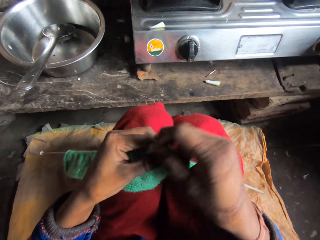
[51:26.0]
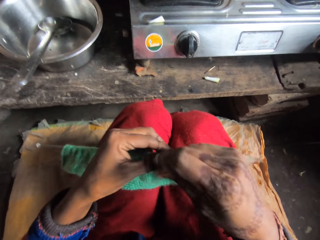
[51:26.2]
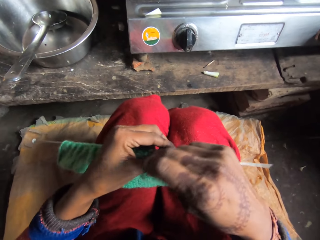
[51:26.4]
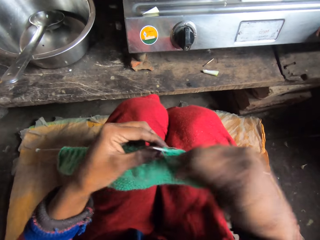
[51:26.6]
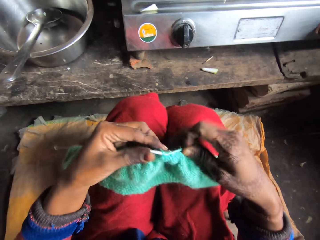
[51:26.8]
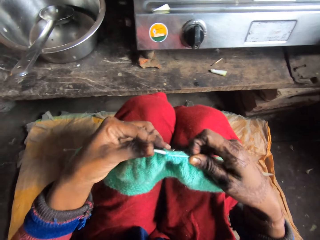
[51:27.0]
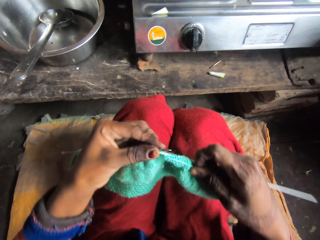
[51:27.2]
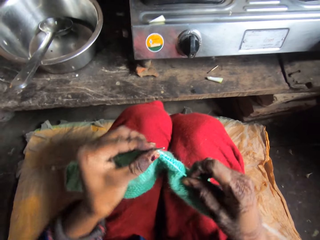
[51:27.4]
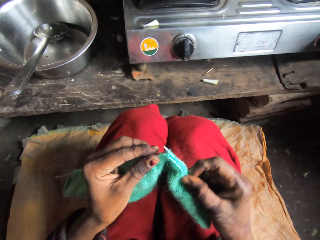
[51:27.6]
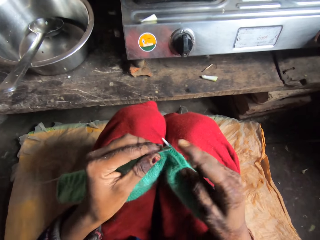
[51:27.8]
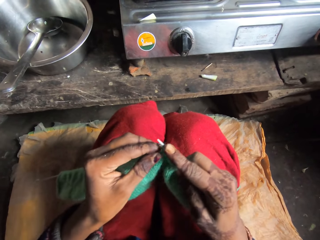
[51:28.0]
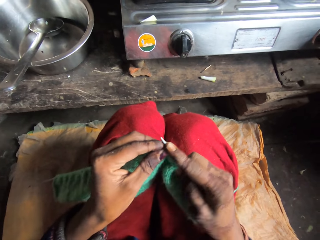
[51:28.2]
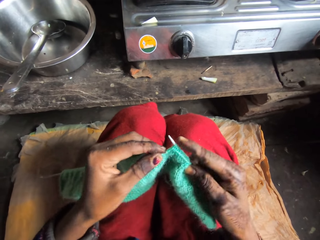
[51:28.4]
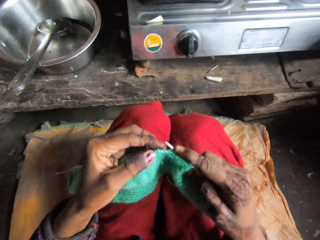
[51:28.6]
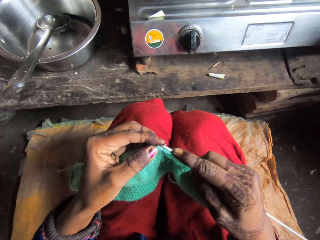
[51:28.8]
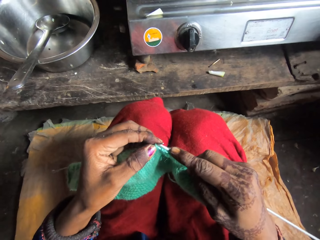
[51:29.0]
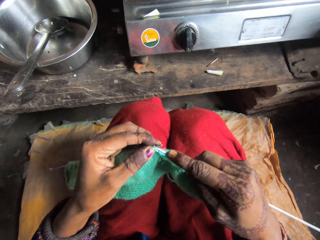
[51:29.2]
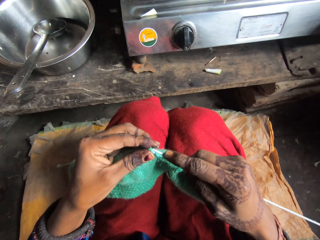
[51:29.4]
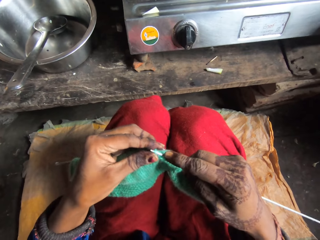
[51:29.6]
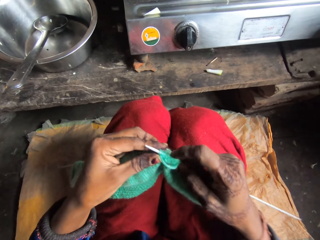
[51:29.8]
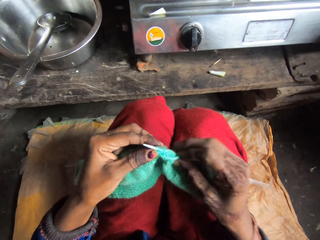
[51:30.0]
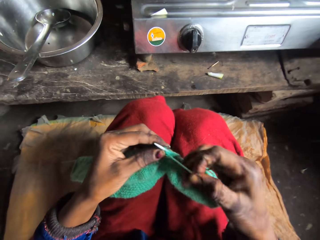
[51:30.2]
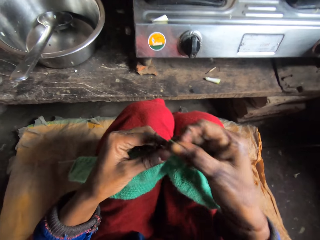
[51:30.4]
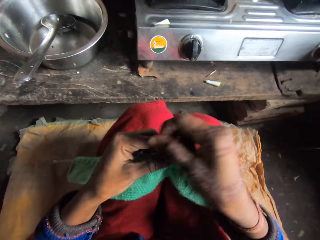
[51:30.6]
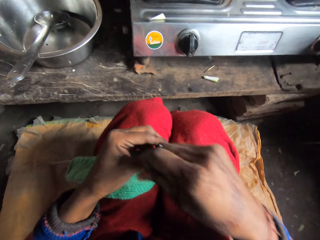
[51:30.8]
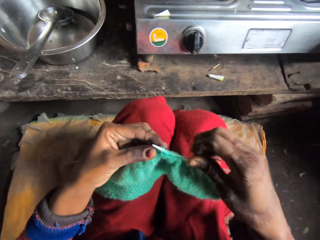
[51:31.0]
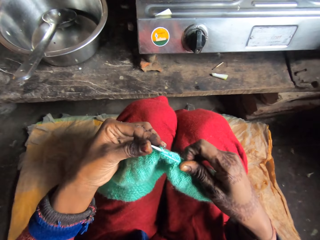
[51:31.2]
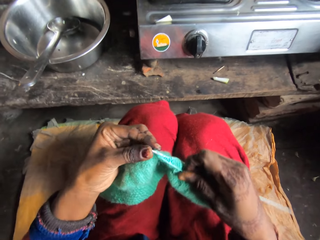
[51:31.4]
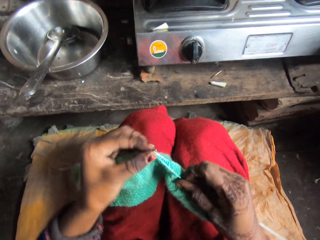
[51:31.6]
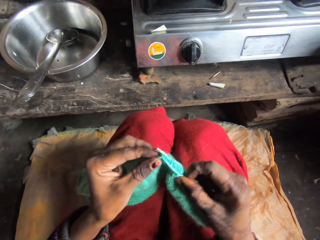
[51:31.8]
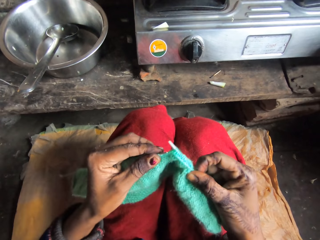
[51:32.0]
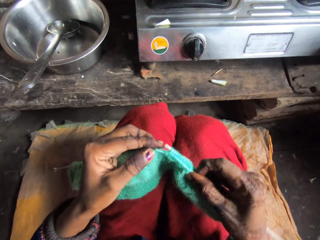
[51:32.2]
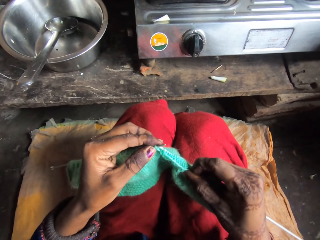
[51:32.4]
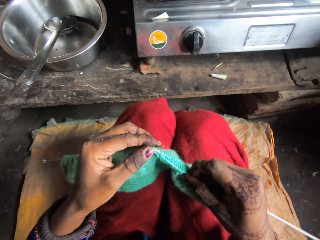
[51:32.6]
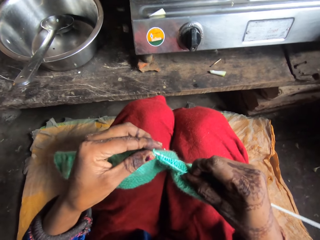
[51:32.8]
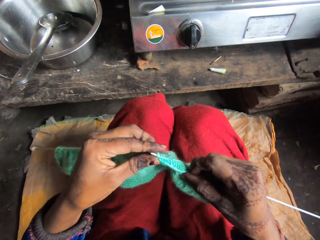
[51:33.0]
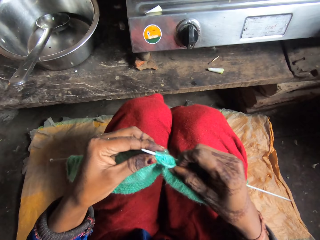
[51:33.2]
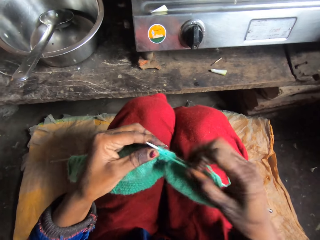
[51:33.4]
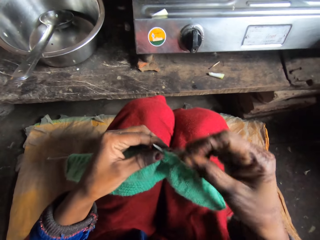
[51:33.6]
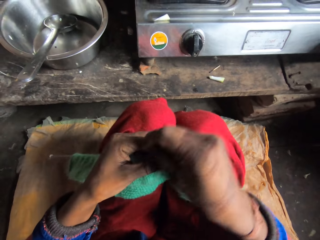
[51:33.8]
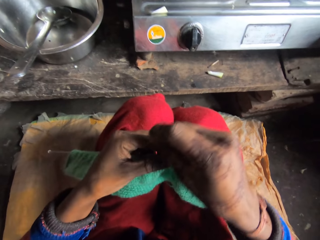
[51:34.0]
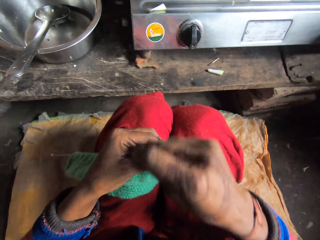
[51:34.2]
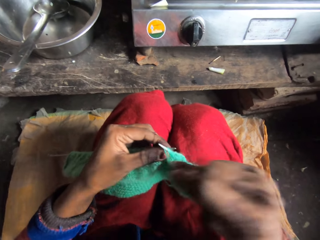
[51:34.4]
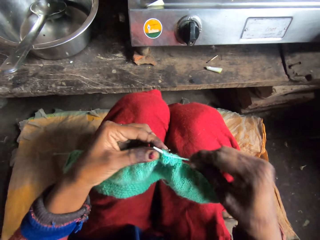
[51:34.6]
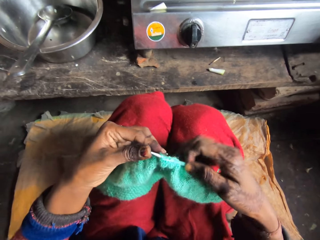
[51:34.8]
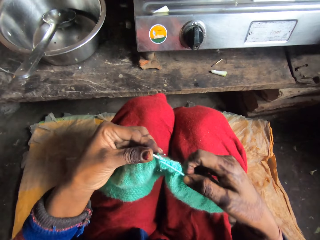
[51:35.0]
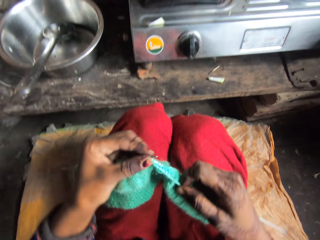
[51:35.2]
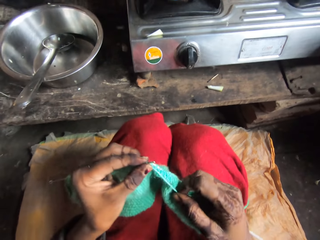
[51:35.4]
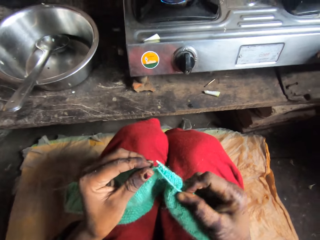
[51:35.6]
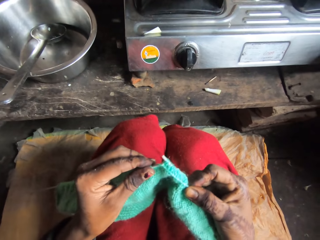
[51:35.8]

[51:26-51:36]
The camera wearer rolls the string on the knitting needle. They knit the cloth. They roll the string on the knitting needle.

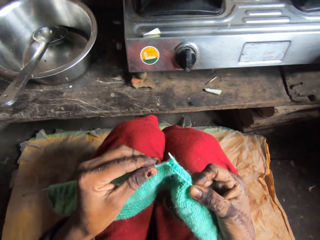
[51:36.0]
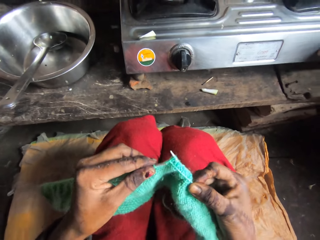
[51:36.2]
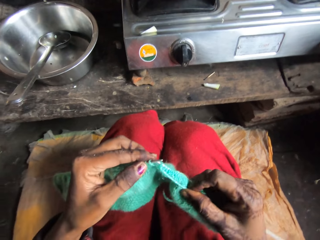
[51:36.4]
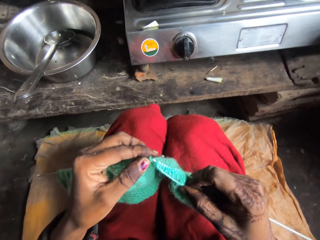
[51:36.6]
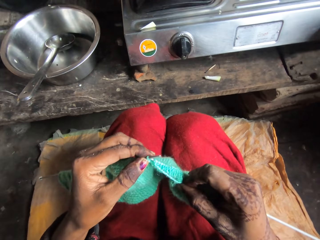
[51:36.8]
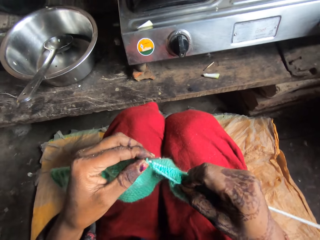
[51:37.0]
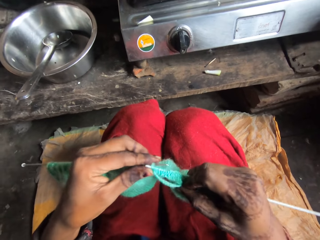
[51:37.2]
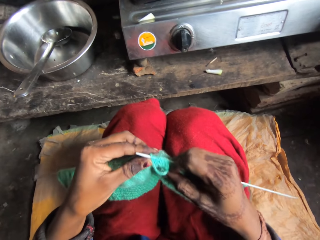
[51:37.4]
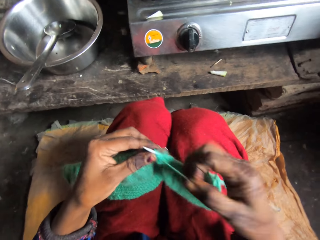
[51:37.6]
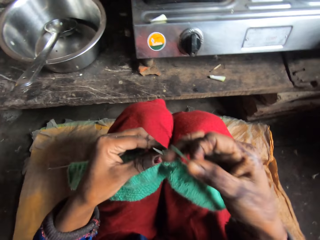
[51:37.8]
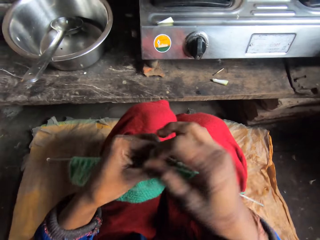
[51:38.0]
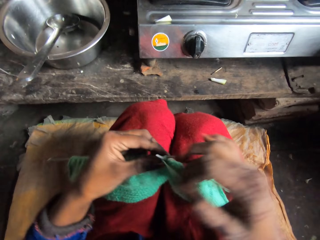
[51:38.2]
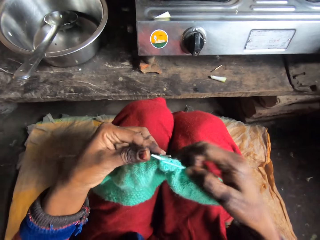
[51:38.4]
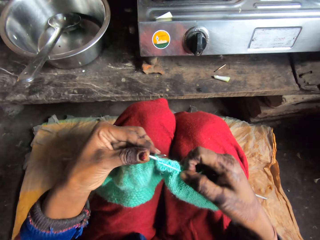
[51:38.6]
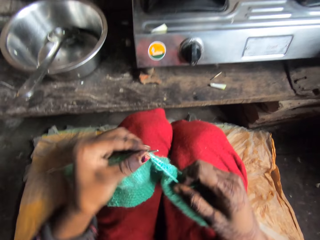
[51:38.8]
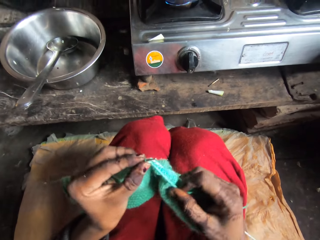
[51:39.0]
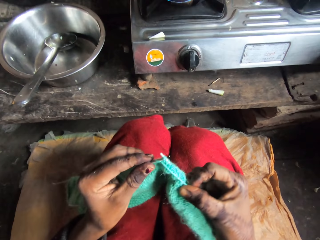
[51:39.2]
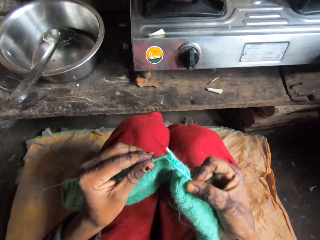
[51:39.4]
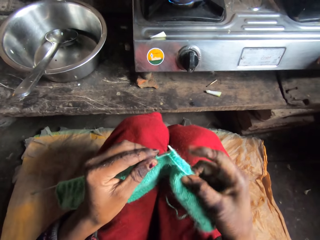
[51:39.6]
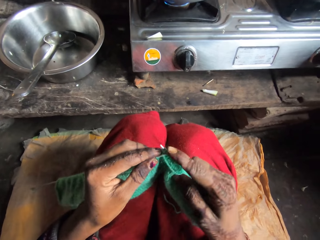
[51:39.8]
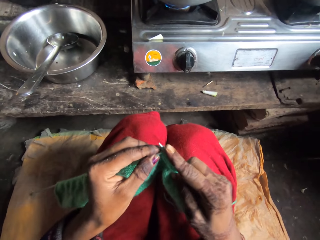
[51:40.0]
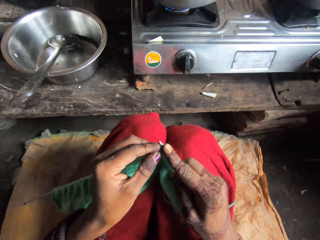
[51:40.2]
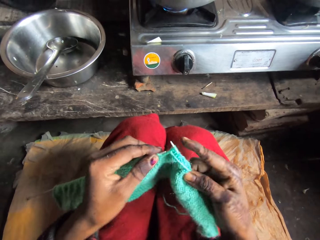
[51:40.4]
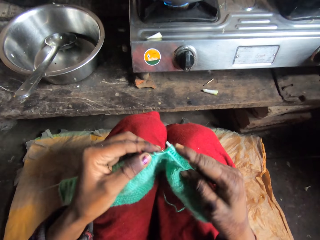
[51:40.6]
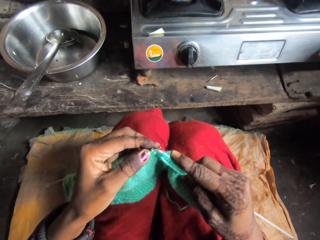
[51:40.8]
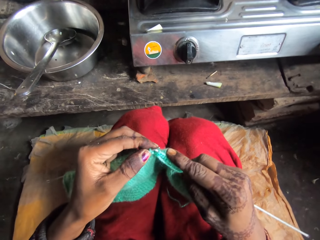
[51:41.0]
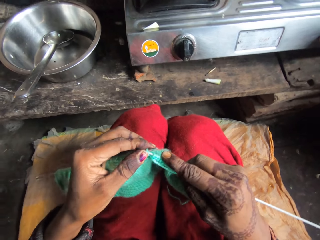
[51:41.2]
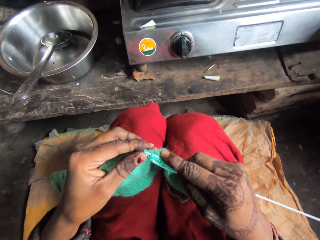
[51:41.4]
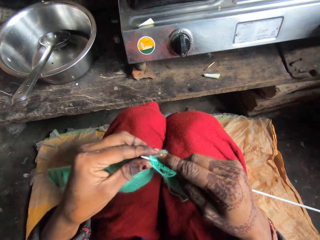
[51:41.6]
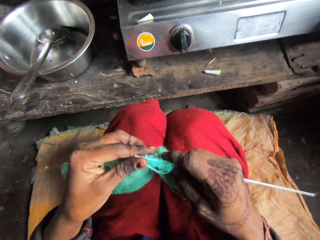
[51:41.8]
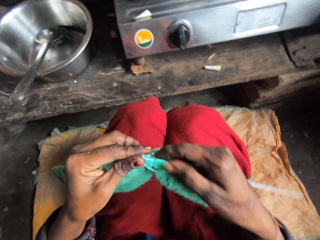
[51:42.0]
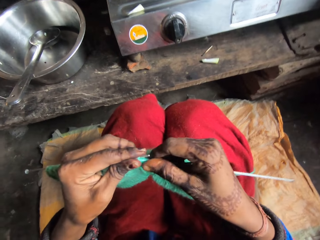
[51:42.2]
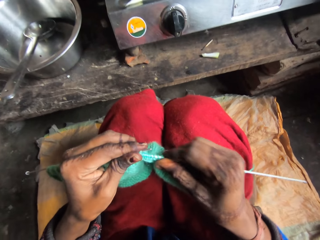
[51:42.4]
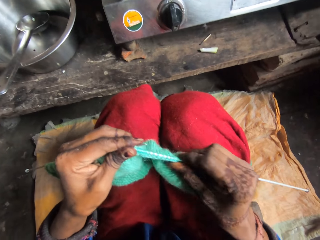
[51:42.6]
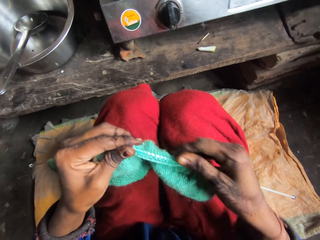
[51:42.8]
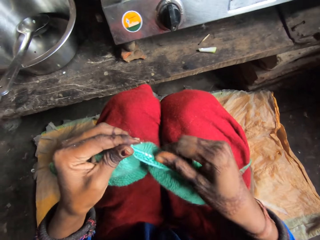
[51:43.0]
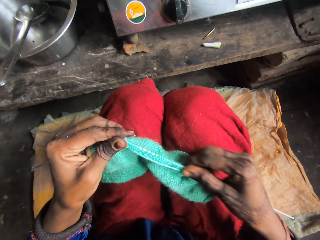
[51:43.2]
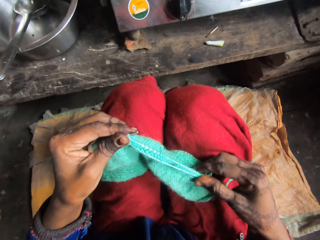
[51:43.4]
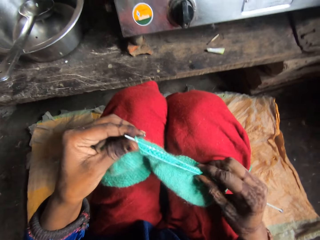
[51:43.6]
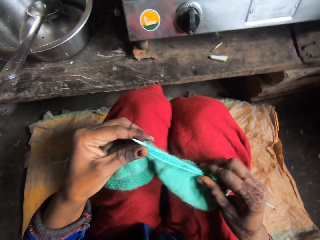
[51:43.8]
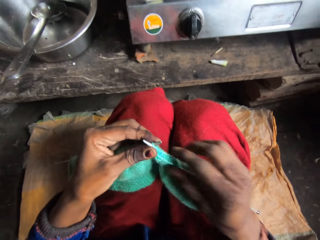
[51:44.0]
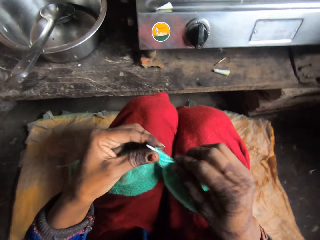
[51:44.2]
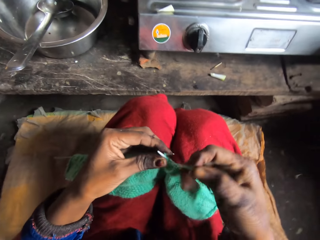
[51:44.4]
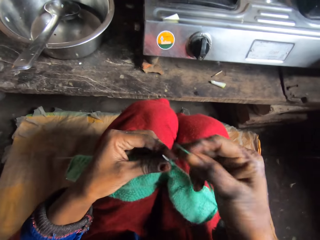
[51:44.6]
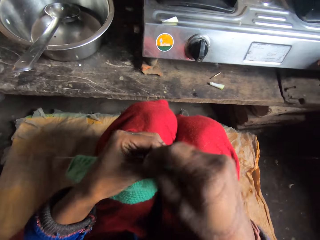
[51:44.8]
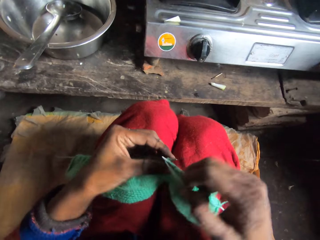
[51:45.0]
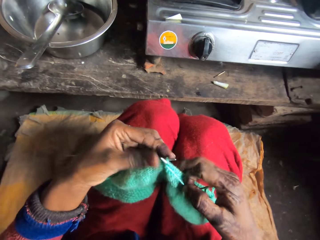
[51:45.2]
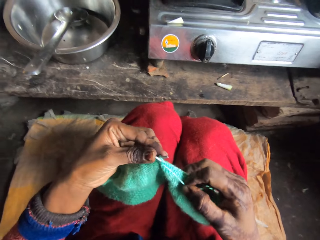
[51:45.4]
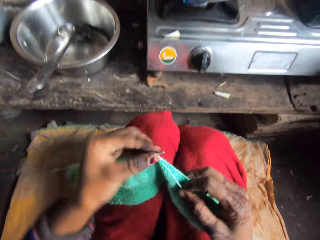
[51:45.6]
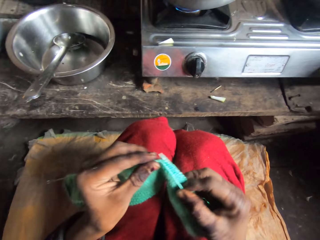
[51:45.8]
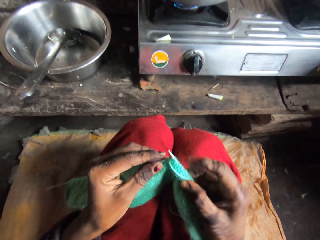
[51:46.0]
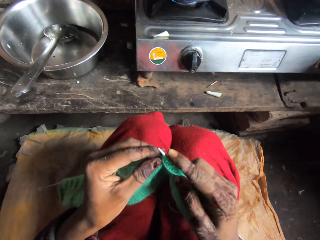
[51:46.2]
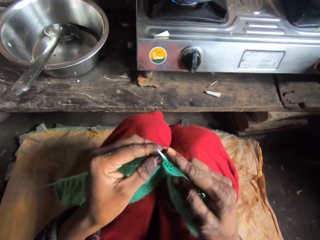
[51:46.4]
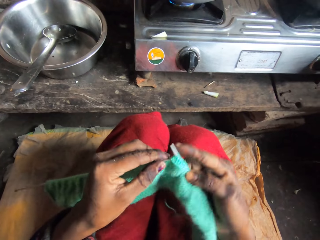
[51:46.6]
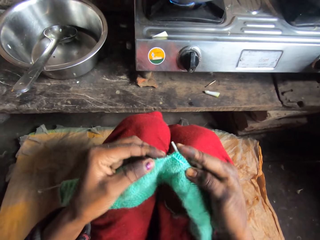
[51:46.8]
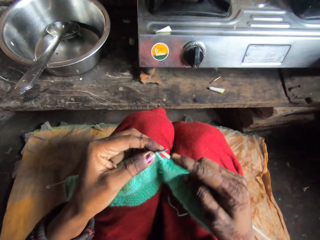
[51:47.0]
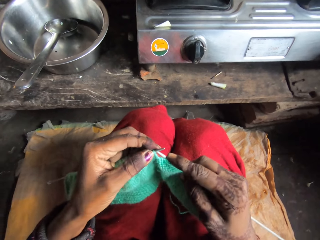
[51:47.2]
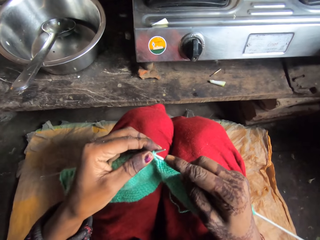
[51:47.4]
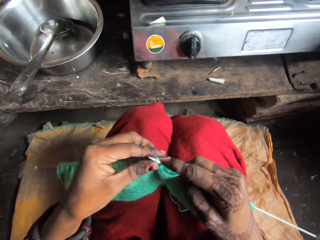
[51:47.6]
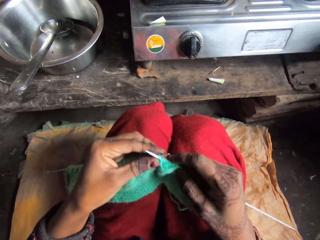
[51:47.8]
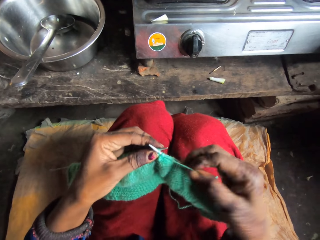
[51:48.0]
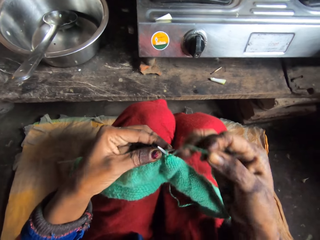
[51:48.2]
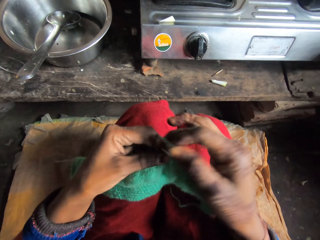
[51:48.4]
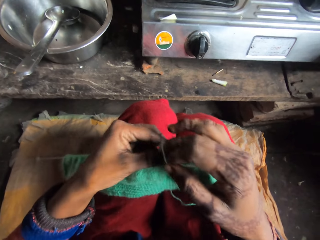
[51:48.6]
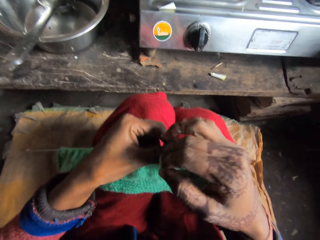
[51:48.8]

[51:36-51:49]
The camera wearer knits the cloth. They roll the string on the knitting needle. They knit the cloth. They stretch the cloth. They roll the string on the knitting needle. They knit the cloth.
